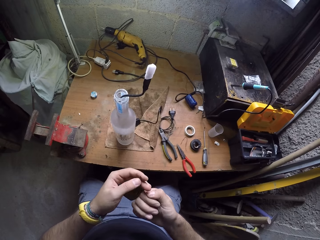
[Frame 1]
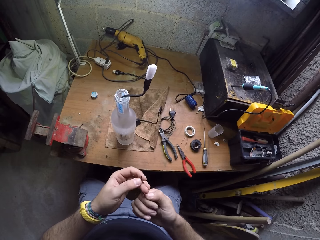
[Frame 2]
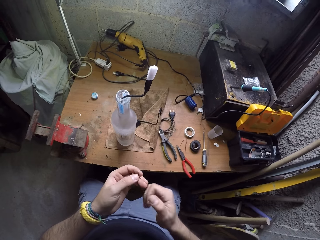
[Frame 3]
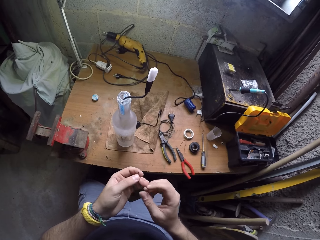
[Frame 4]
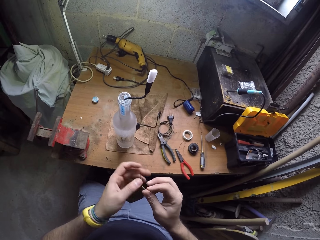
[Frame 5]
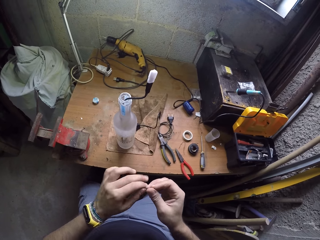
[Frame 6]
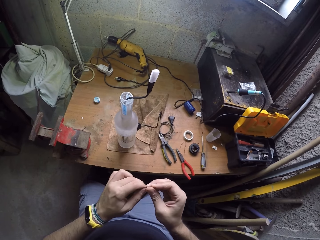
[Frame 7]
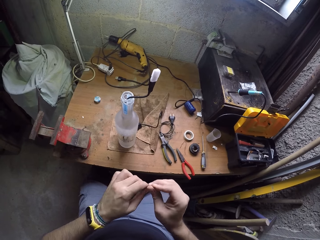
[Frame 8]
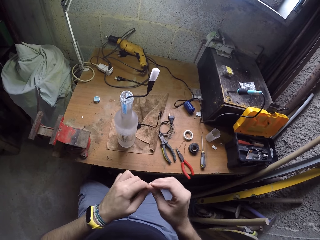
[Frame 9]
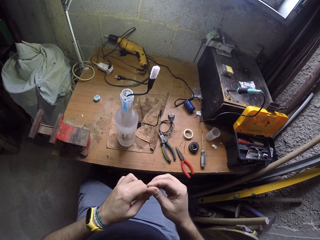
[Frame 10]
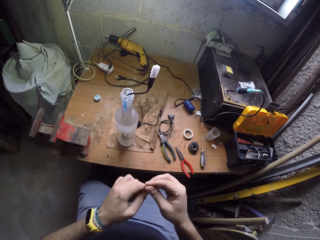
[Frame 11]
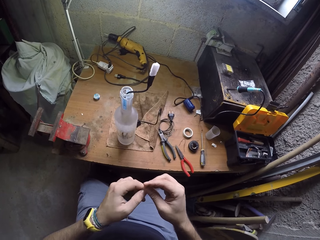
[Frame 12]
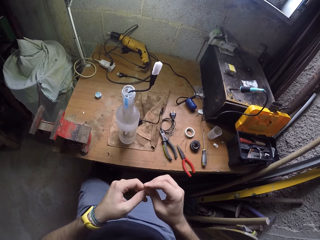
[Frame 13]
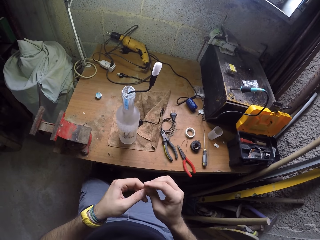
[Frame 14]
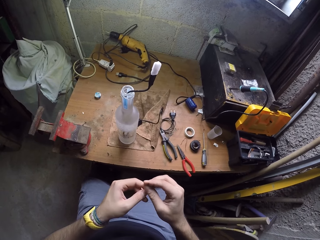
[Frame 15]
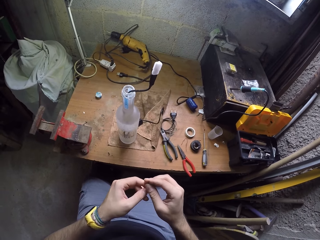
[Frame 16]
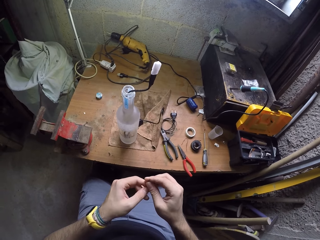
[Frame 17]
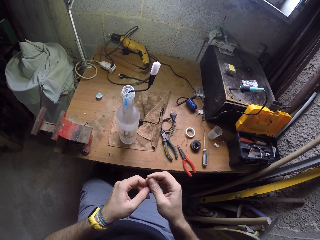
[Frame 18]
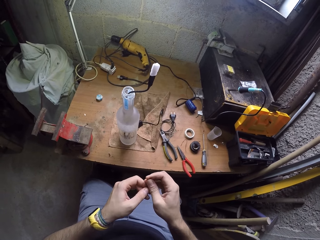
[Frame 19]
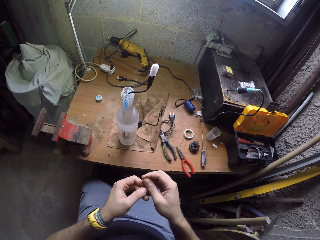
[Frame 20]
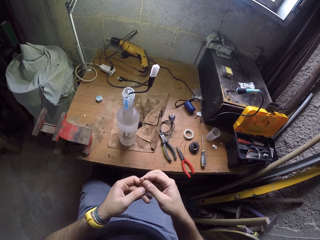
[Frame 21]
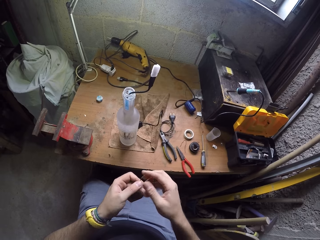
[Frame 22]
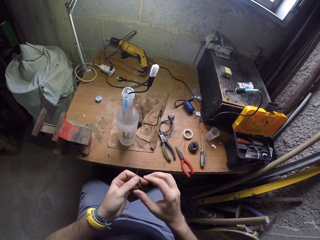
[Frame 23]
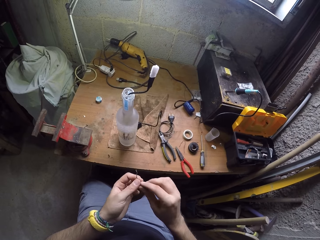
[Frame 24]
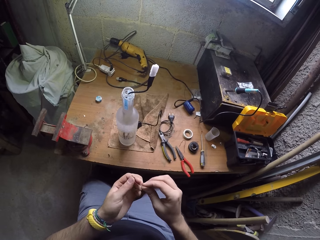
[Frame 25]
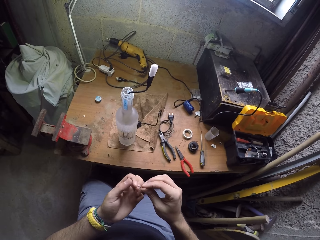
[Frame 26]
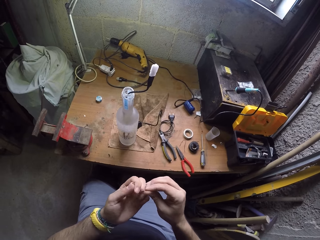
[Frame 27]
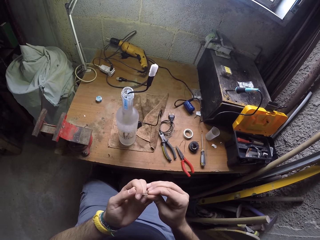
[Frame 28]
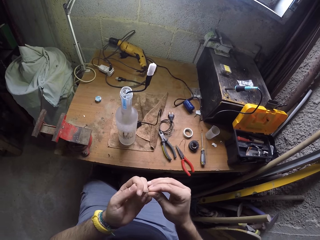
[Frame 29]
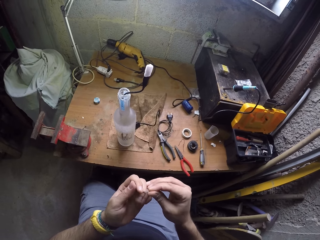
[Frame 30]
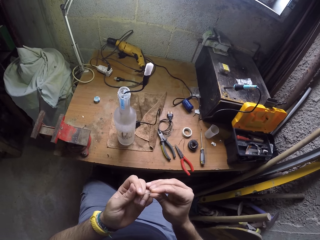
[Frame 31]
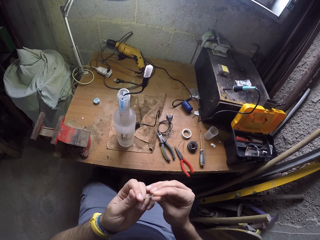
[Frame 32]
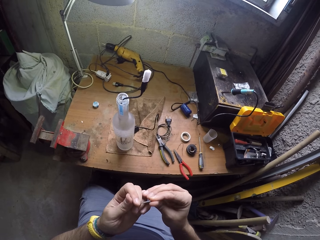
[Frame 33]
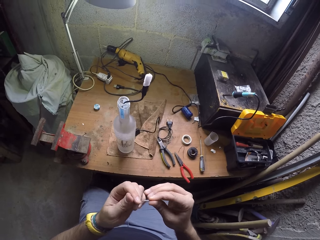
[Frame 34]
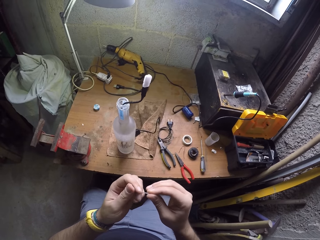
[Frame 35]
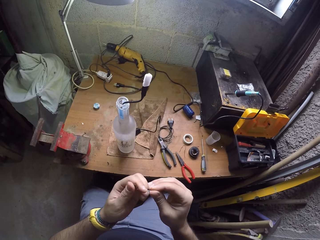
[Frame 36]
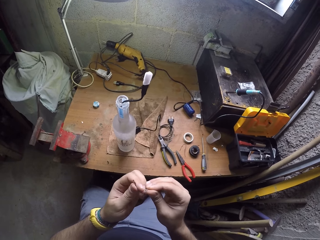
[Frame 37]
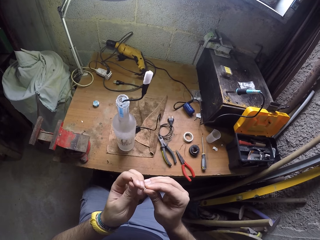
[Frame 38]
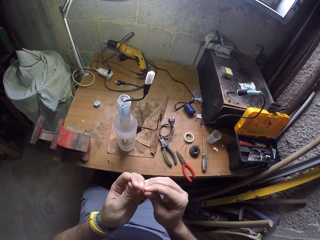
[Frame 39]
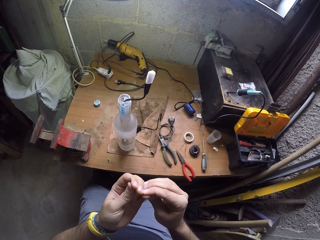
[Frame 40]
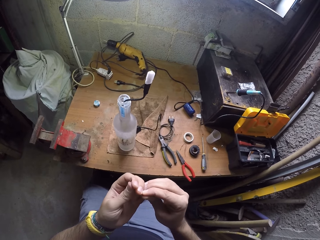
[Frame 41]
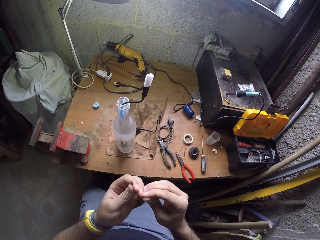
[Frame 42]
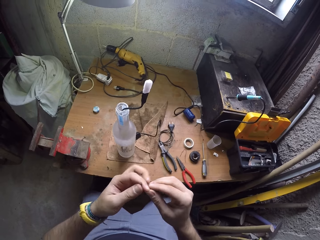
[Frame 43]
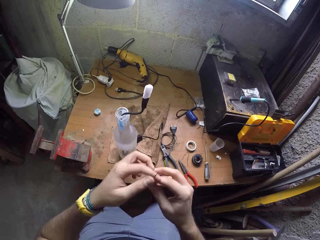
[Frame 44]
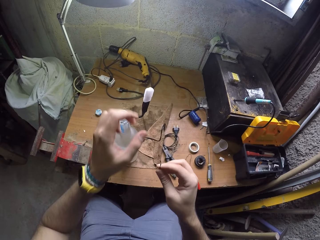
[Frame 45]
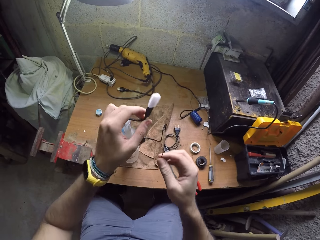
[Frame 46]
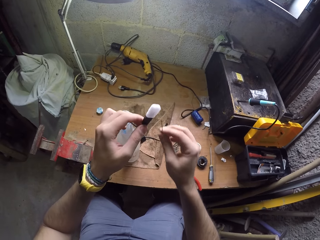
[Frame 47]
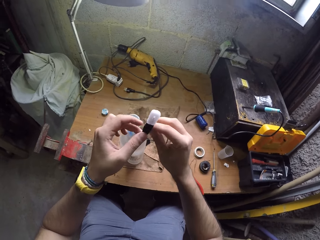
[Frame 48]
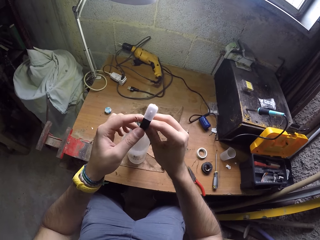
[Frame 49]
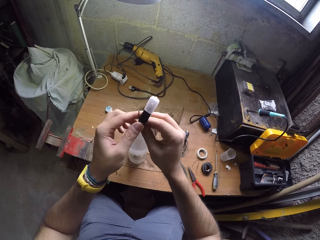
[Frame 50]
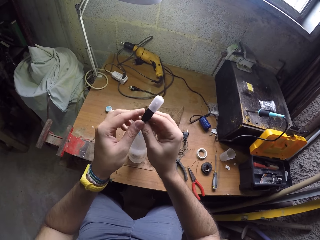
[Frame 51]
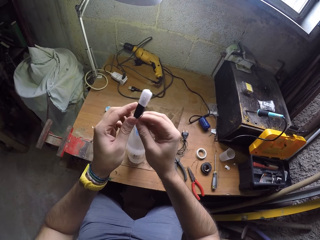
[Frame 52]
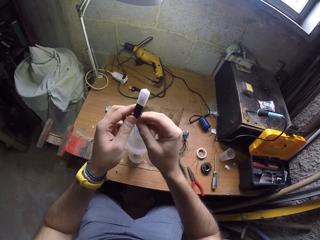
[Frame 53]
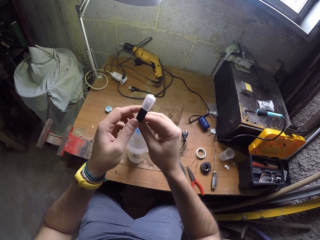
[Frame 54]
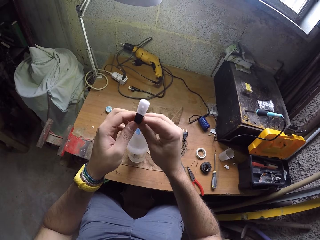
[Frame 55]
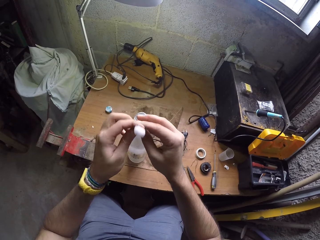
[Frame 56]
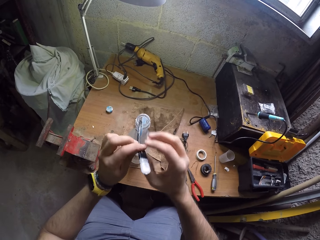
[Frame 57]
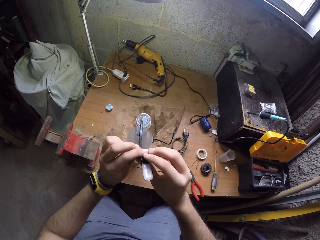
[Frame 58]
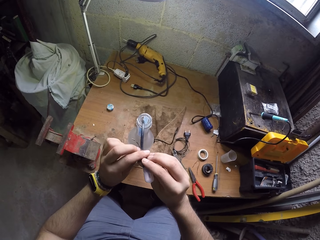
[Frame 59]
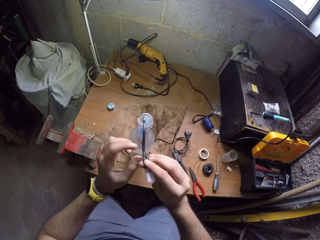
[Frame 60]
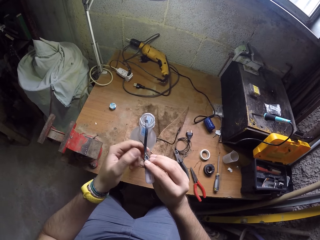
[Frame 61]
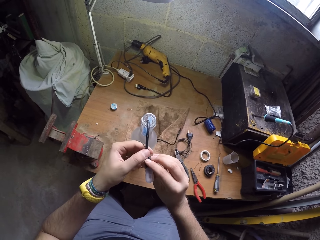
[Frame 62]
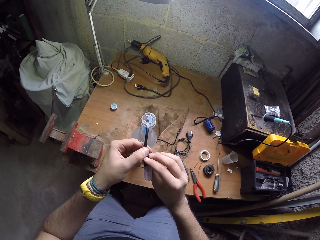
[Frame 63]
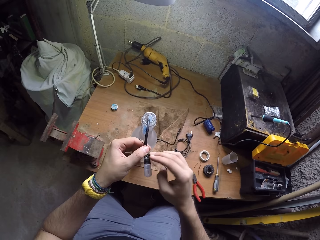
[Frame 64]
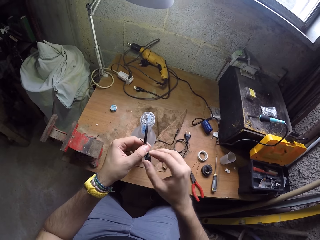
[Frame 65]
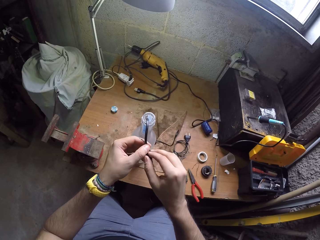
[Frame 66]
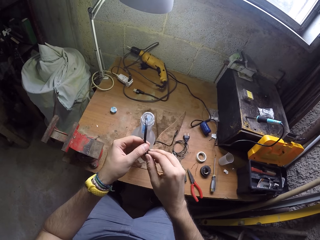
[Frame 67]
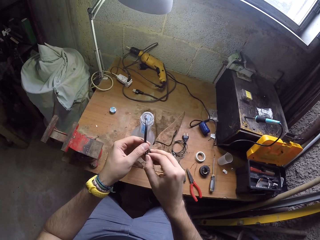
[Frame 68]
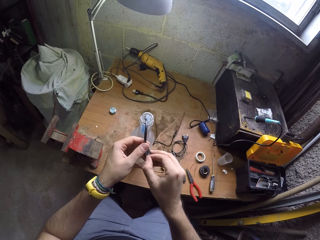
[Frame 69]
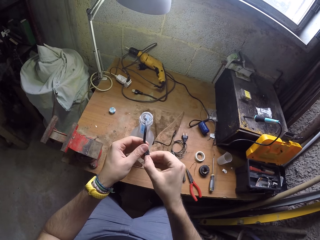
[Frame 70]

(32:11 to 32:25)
The camera wearer holds a wire in a bottle on the work table with his left hand. He straightens out the copper wire on the wire in the bottle with both hands. He fixes something.

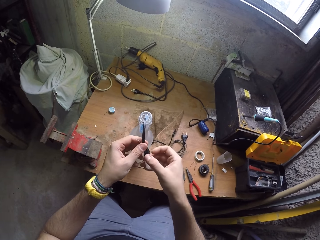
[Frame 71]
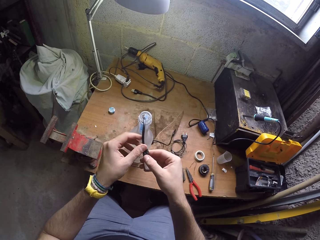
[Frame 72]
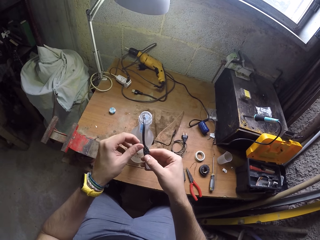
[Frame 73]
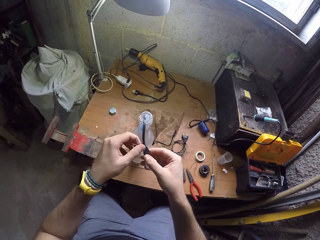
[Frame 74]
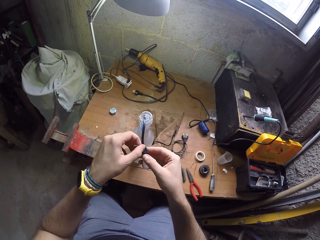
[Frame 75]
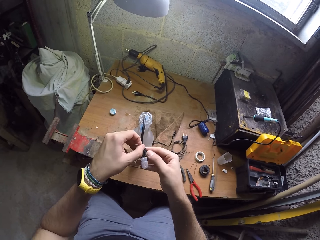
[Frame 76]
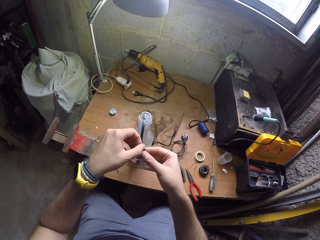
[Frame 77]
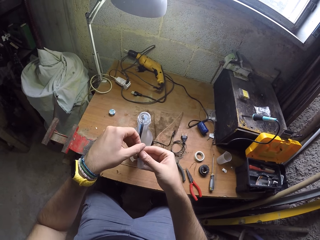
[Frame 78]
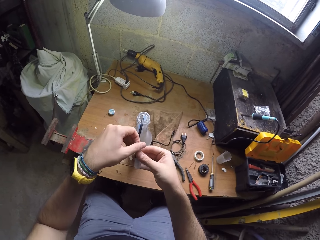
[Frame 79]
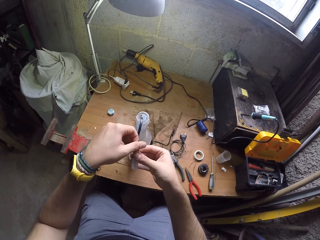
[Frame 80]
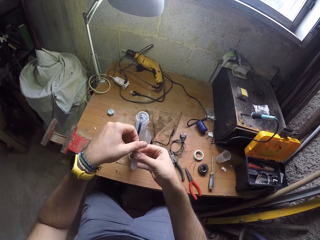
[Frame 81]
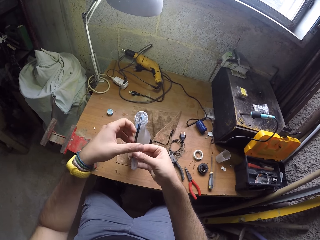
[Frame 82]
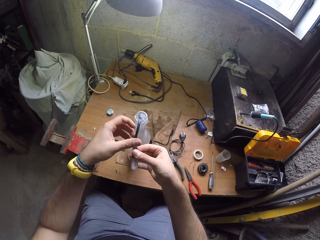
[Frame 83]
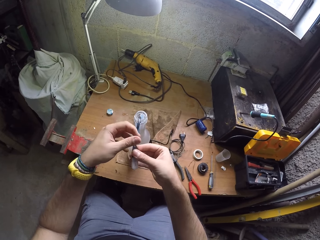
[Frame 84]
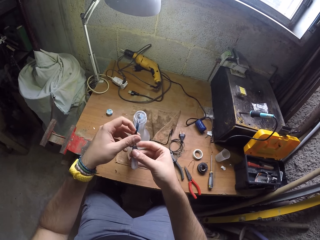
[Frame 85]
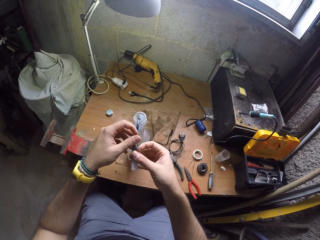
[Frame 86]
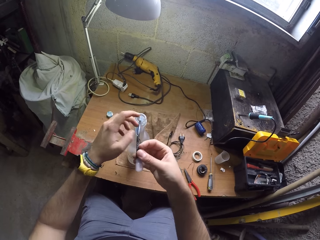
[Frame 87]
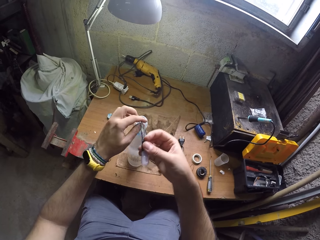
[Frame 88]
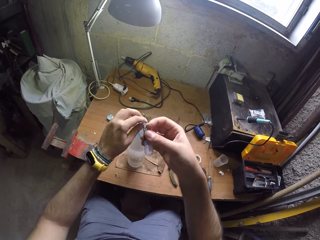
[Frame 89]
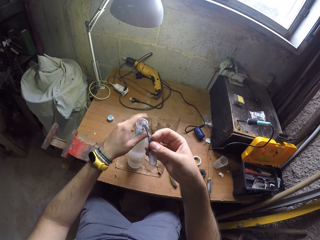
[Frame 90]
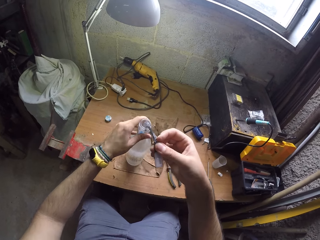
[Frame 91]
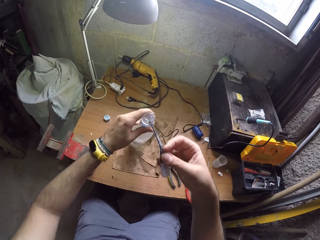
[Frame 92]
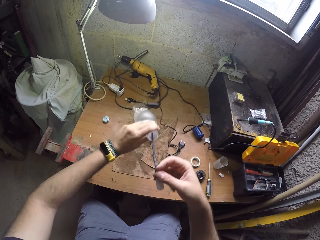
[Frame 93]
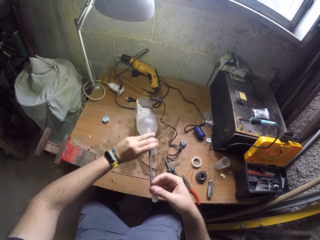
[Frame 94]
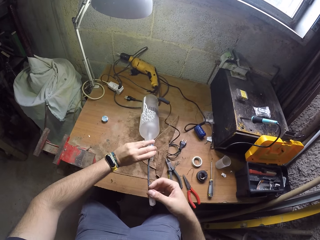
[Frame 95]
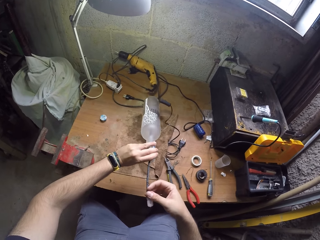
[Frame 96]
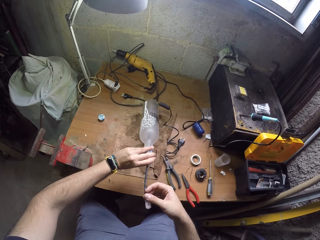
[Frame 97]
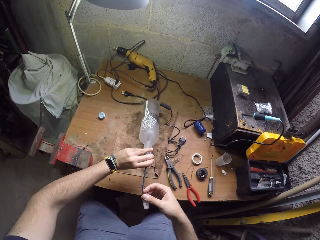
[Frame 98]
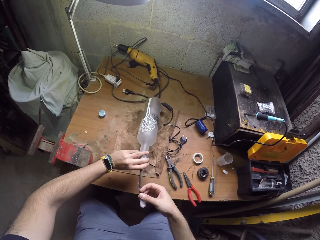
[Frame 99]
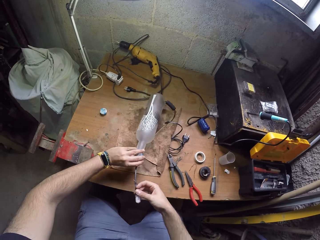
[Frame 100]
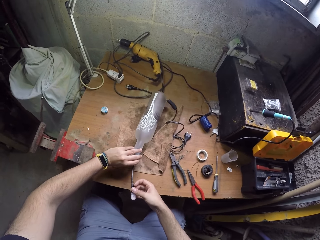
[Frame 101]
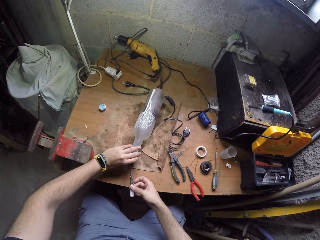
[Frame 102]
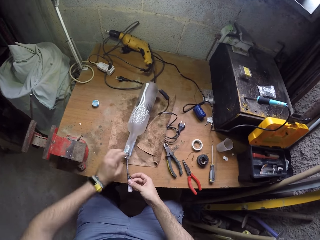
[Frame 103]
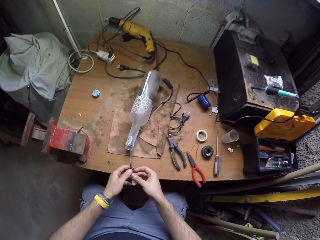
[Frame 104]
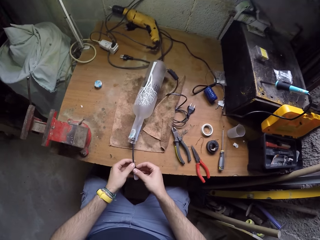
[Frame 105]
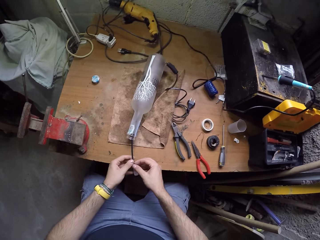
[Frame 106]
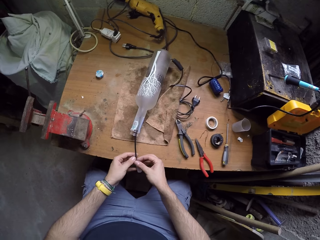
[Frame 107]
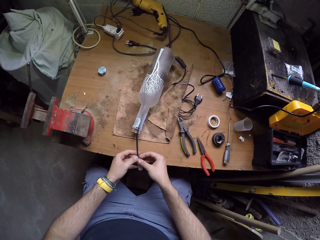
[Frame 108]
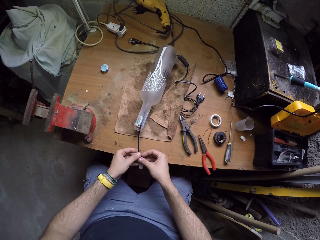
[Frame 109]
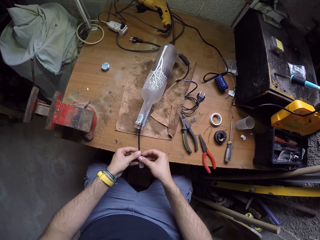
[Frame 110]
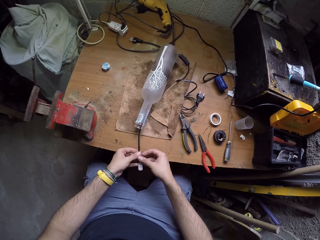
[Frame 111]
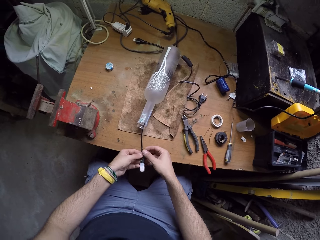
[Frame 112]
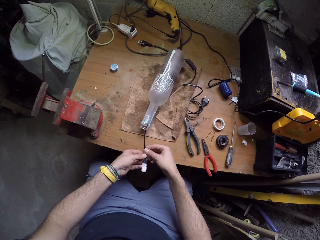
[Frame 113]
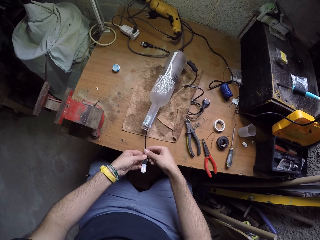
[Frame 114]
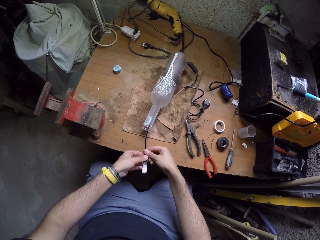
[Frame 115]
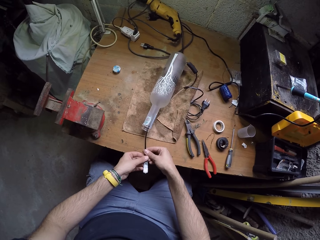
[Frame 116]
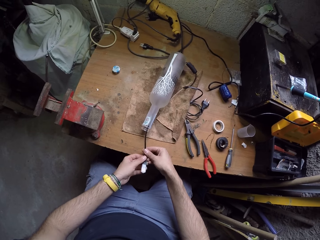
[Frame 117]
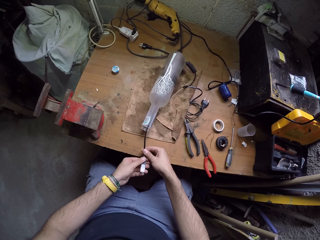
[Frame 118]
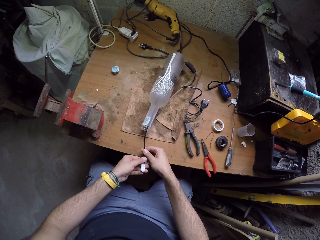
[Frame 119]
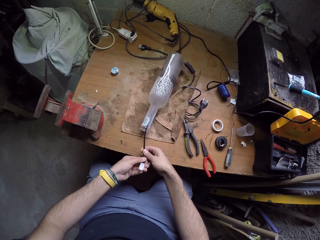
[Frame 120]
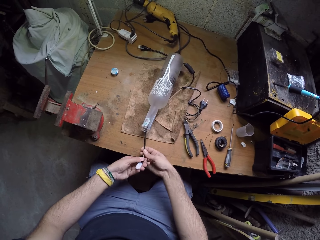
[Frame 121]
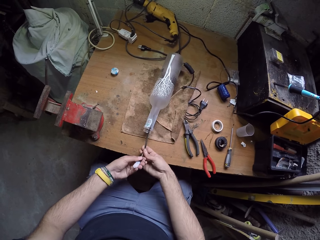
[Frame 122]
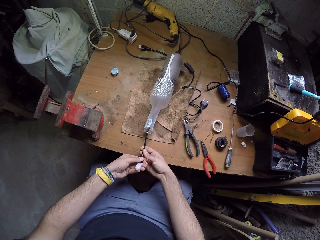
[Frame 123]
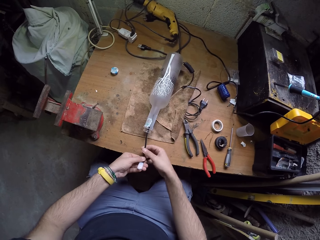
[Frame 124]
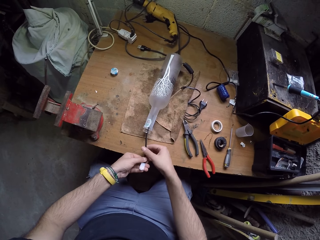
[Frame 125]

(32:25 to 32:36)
The camera wearer flattens the bottle on the work table with his left hand. He picks up the bottle. He puts down the bottle. He straightens out the copper wire on the wire in the bottle with both hands. He is fixing the wires.
